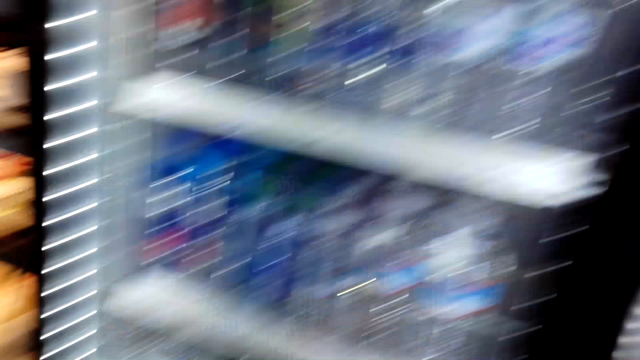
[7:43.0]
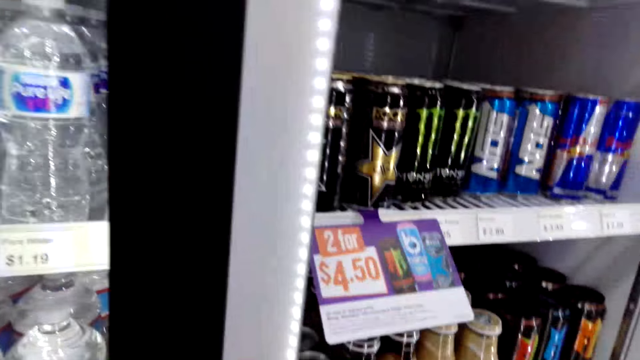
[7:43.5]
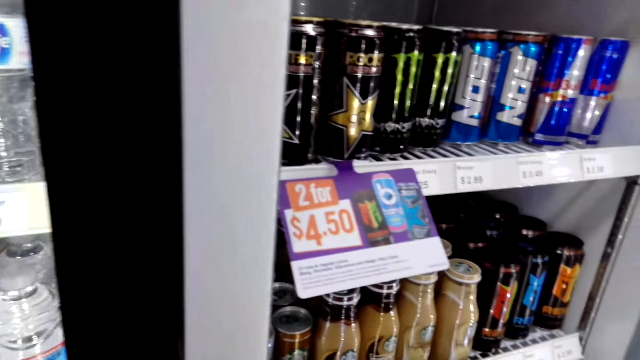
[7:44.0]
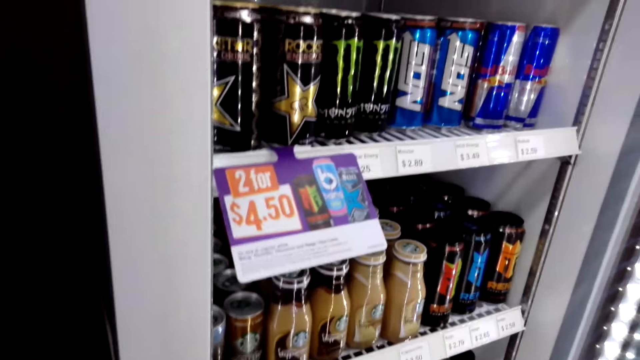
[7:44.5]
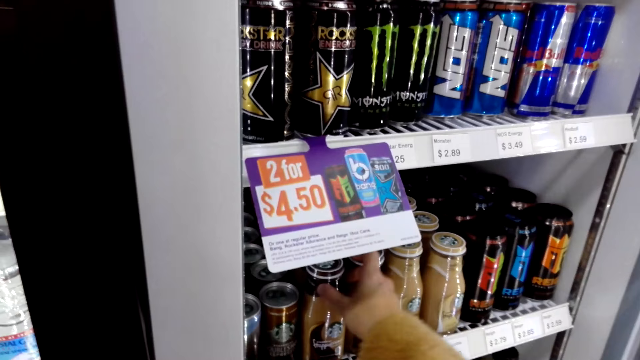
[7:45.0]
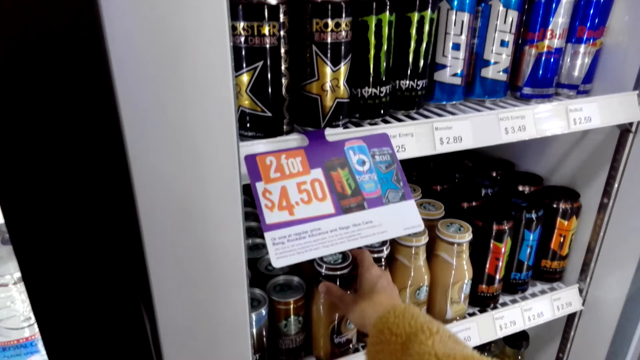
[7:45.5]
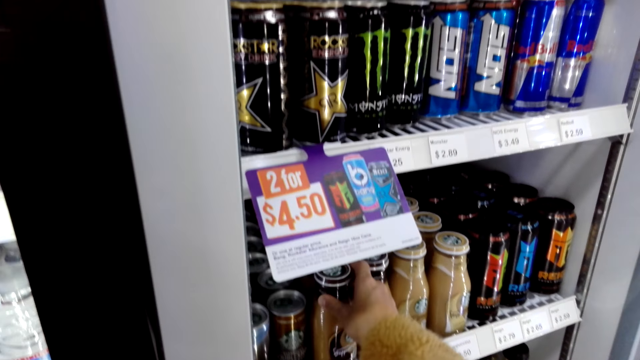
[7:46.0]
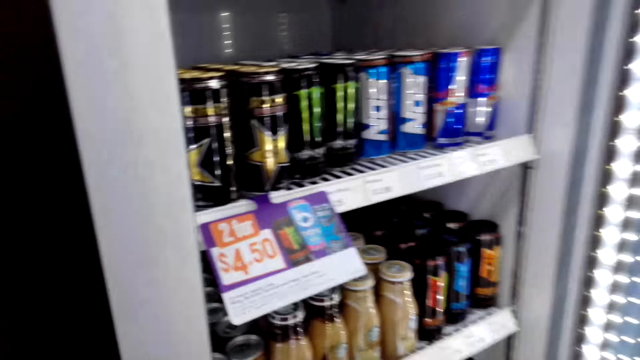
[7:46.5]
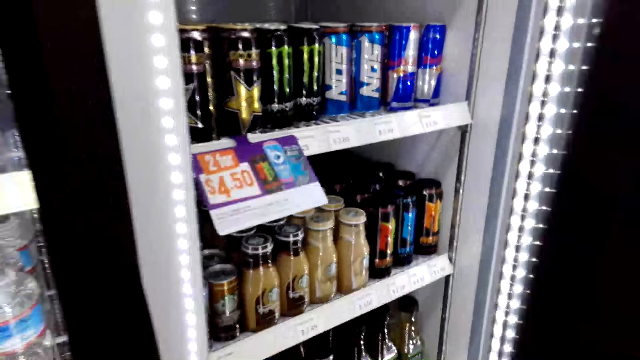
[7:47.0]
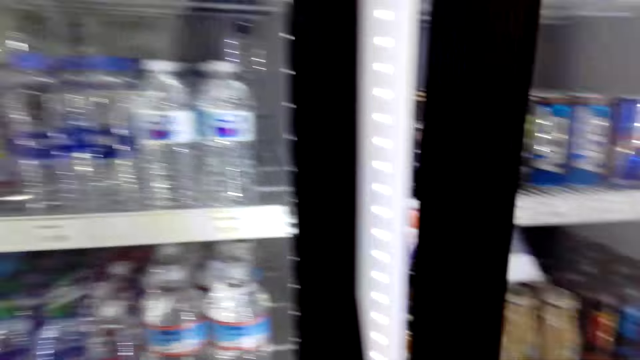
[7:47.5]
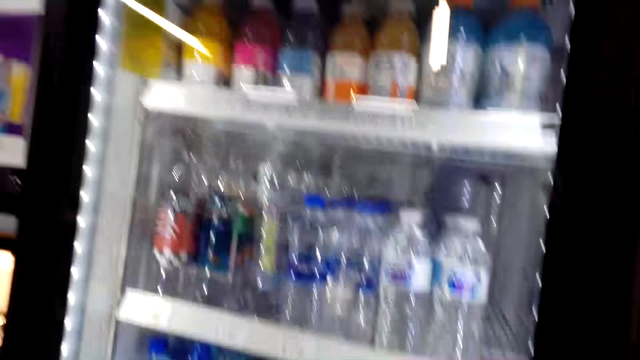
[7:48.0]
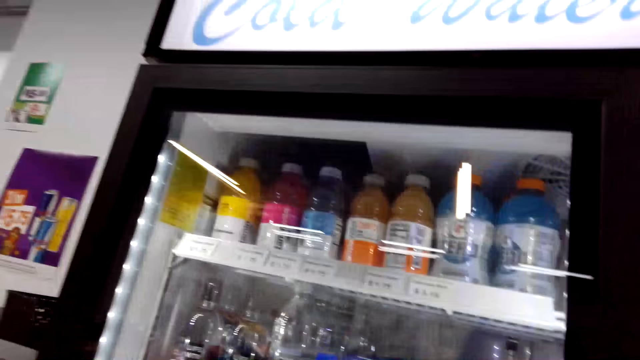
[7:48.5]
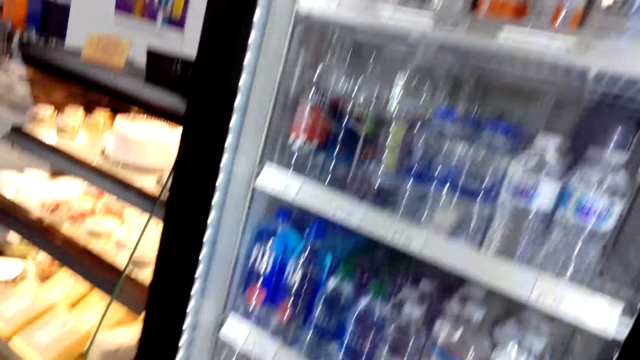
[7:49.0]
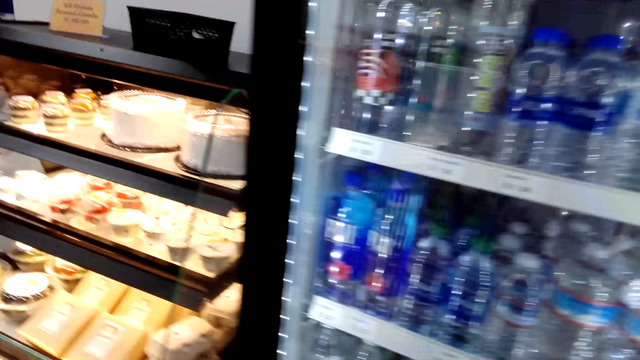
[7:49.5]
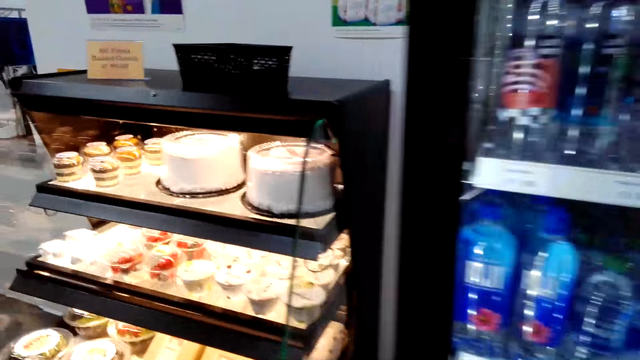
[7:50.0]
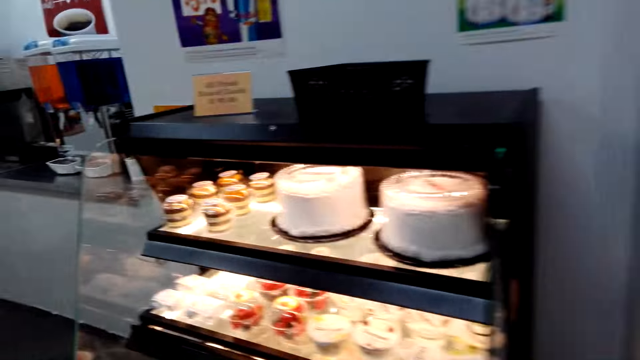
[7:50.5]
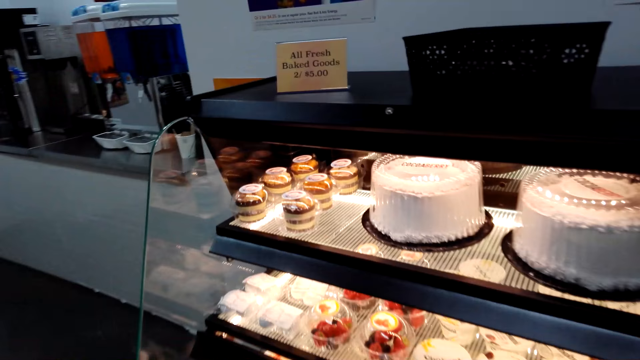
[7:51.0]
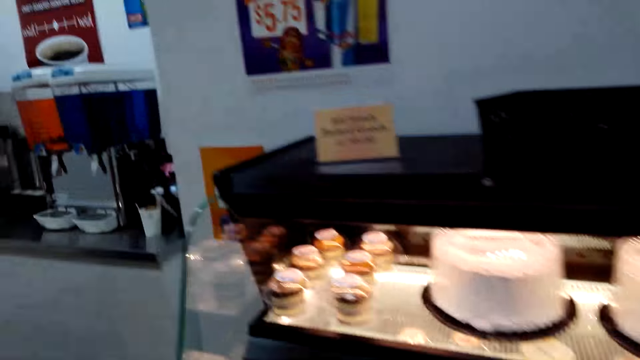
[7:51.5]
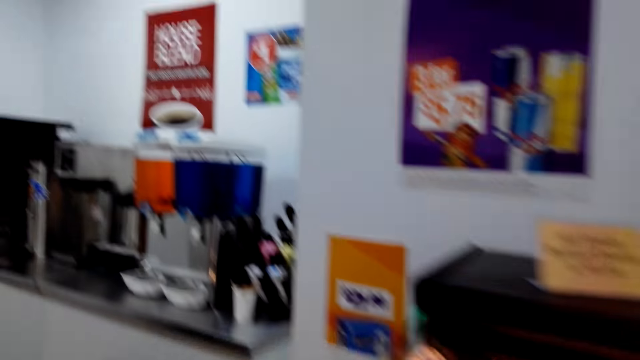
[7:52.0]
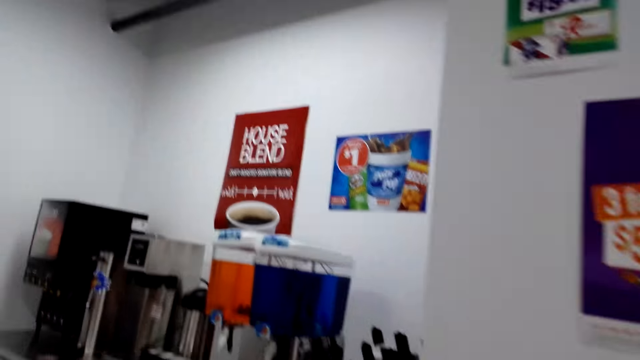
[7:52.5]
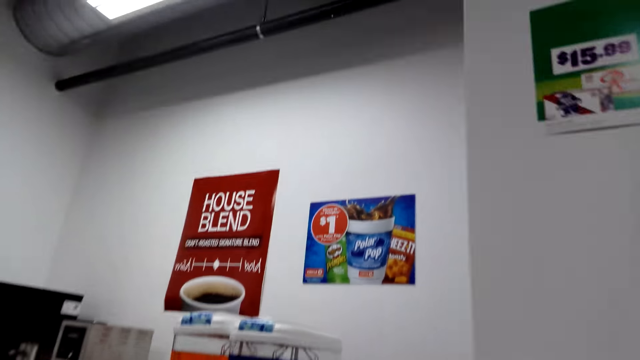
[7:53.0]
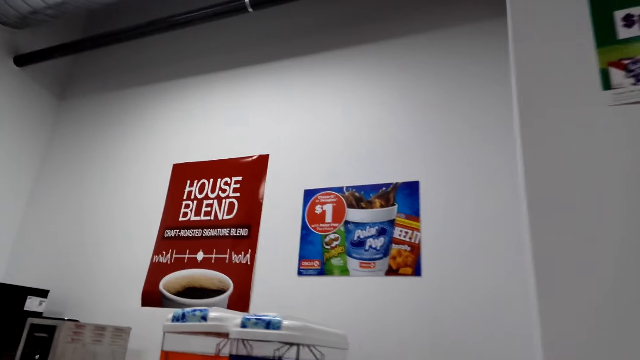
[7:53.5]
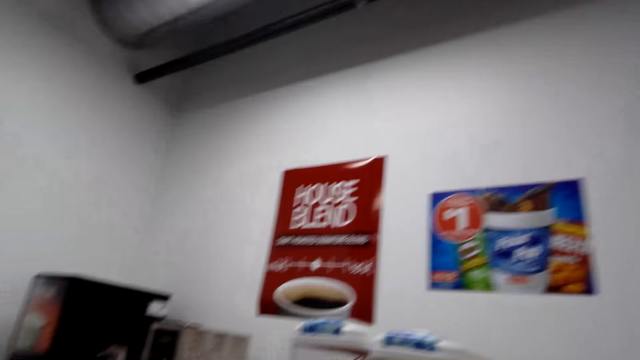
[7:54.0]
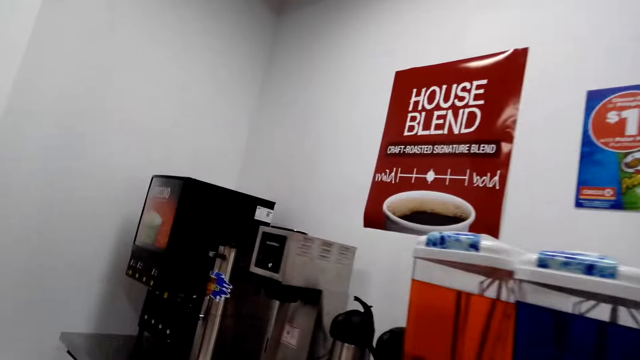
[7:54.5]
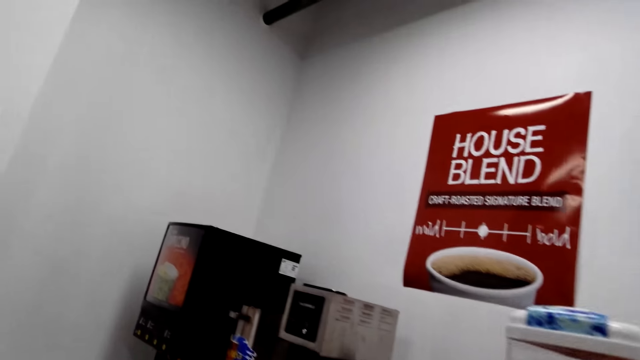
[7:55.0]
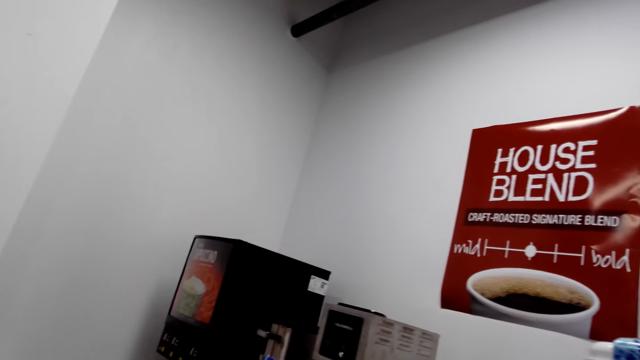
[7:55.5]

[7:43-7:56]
The camera wearer touches a drink from the fridge. They hold the drink in the fridge. They close the fridge. They look at the cake from the display warmer. They walk along the supermarket aisles.

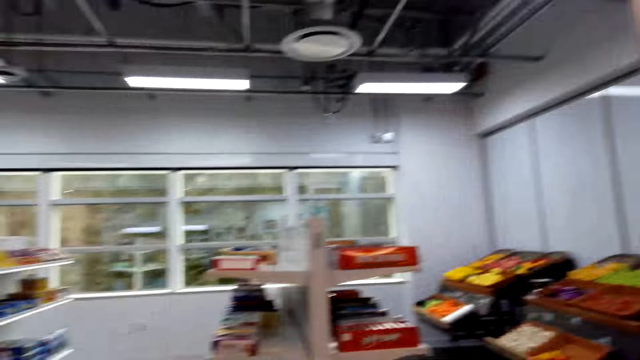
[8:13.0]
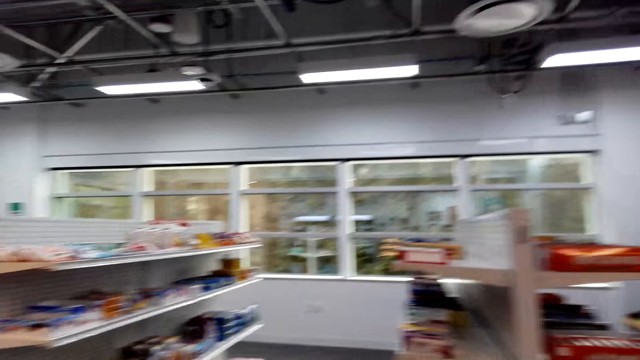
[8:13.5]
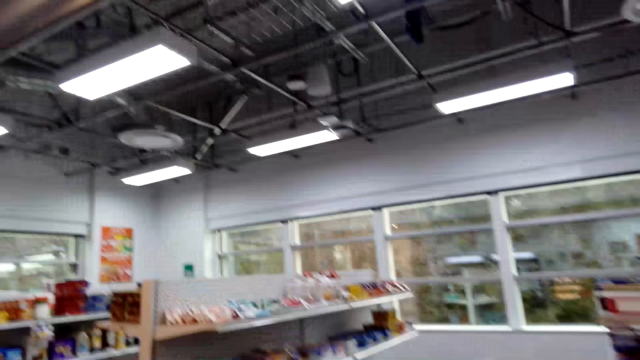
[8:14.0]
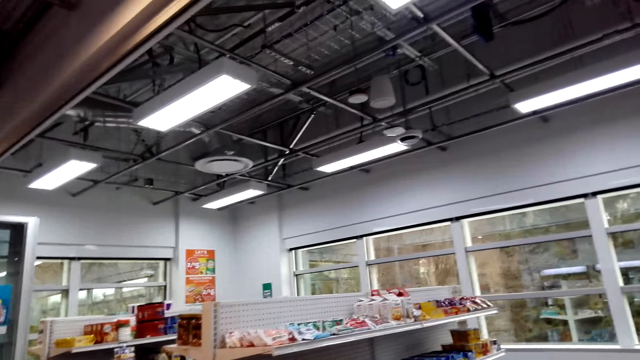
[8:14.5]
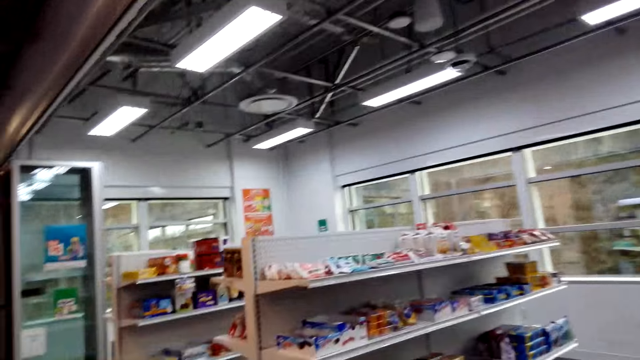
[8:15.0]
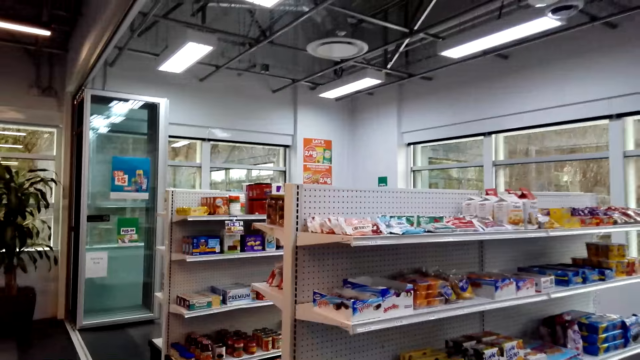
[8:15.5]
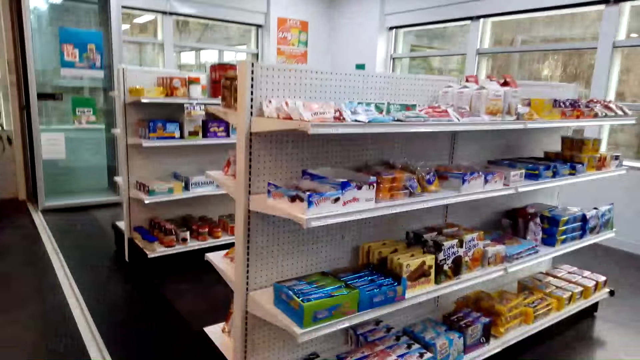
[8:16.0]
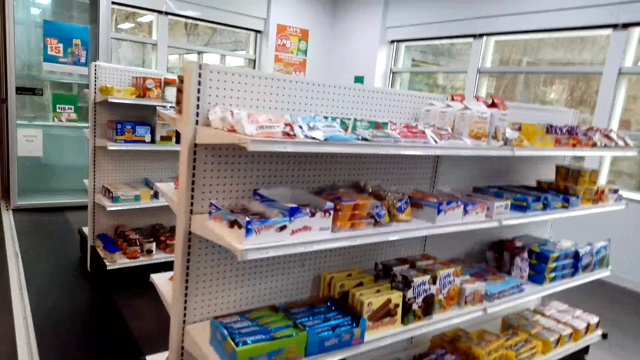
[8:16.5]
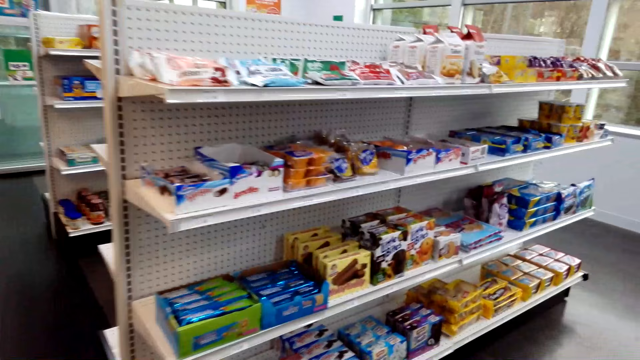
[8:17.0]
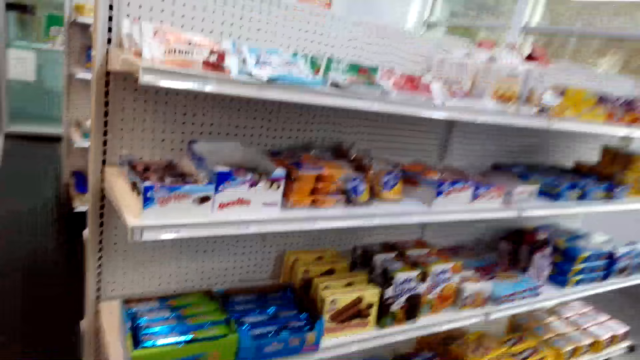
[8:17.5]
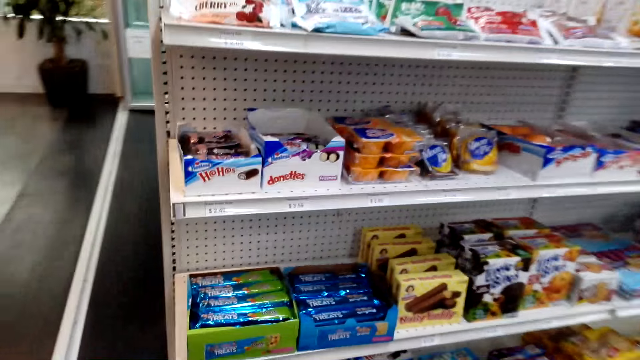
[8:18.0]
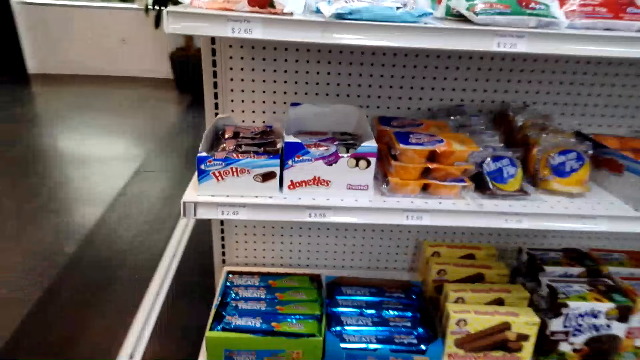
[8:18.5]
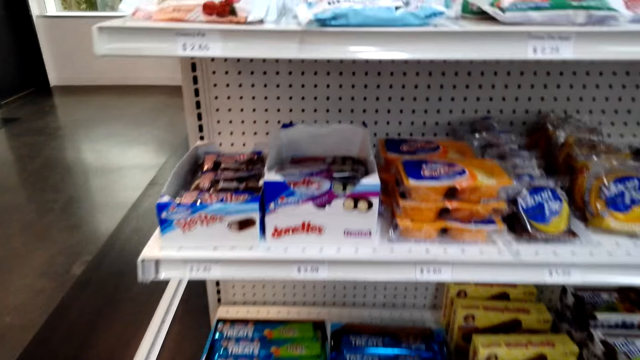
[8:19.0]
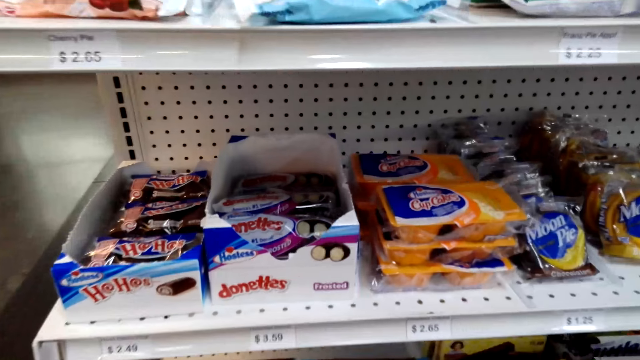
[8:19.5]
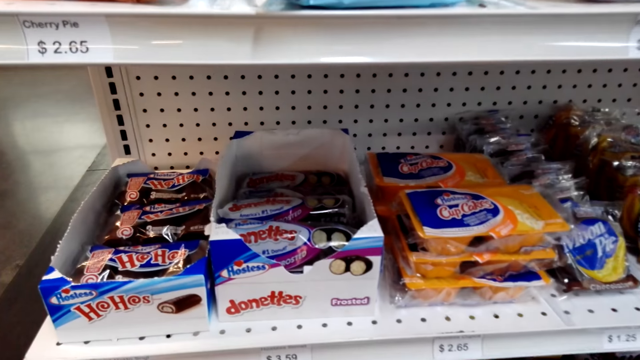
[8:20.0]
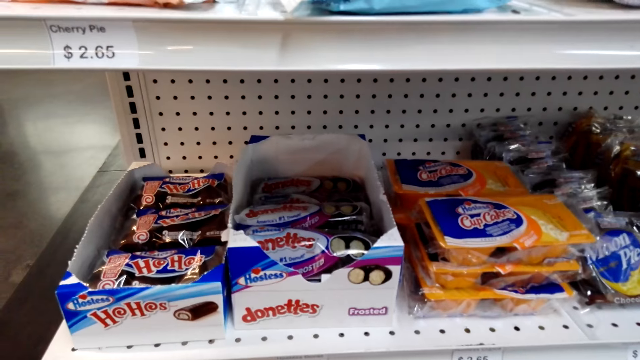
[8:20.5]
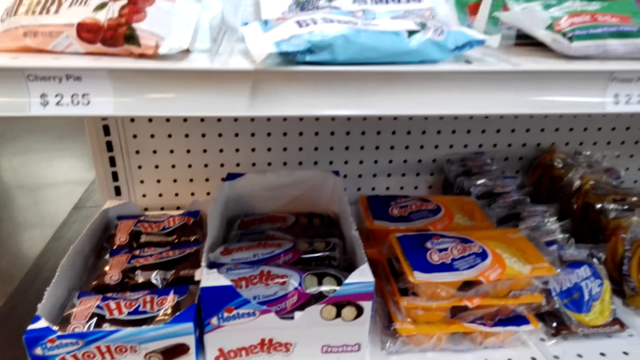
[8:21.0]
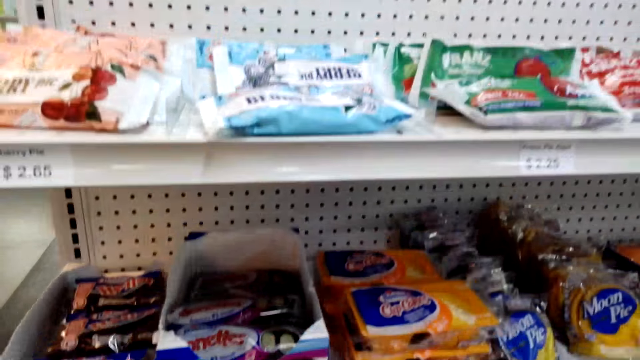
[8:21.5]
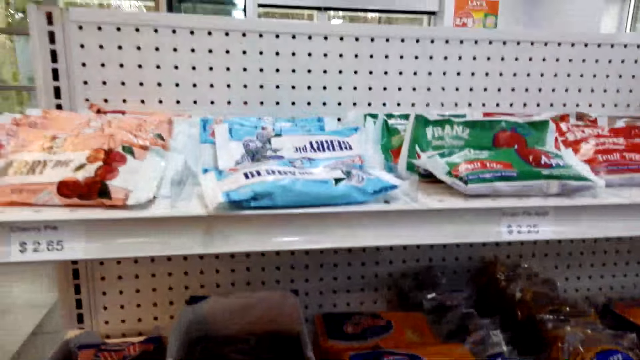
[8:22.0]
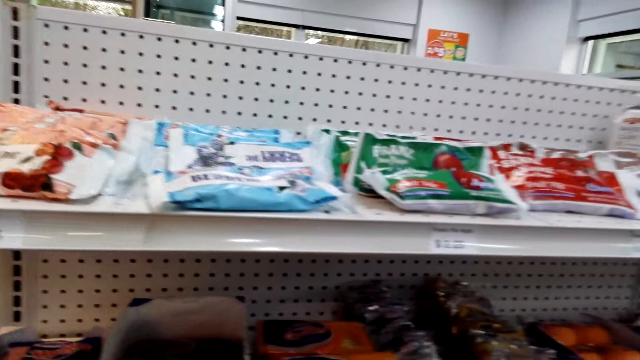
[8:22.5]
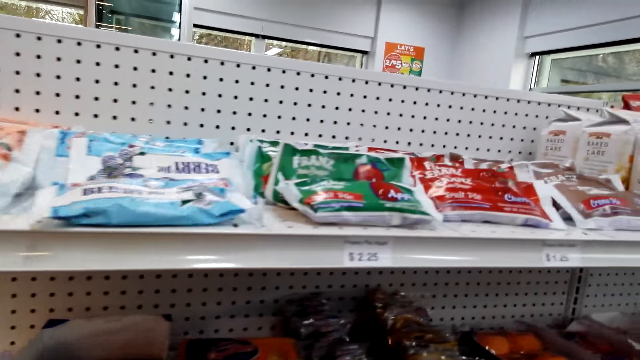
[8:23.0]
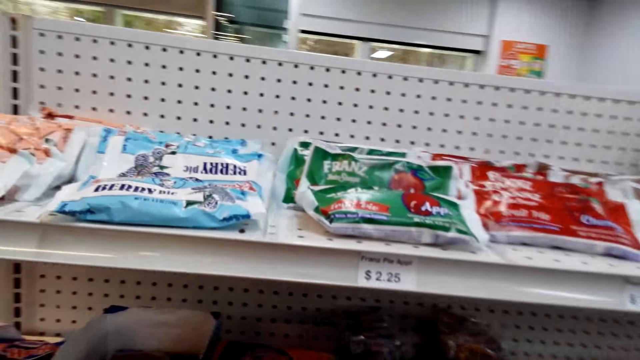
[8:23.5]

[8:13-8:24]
The camera wearer walks towards the shelf.
